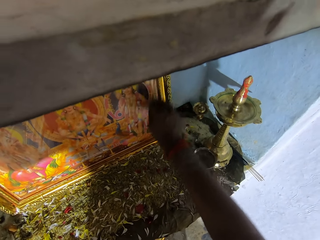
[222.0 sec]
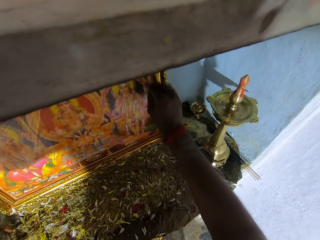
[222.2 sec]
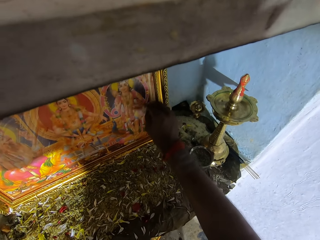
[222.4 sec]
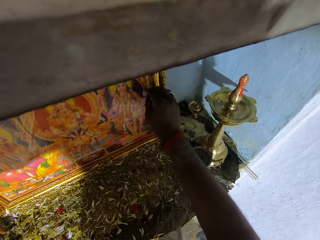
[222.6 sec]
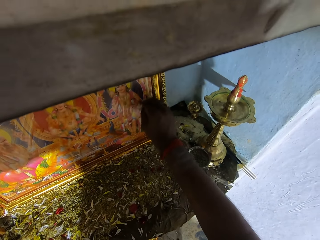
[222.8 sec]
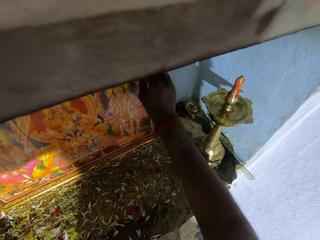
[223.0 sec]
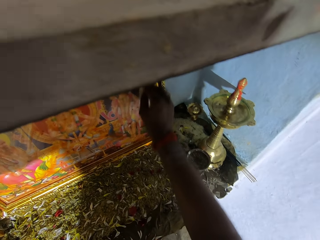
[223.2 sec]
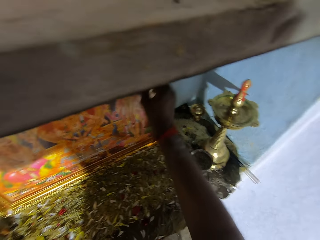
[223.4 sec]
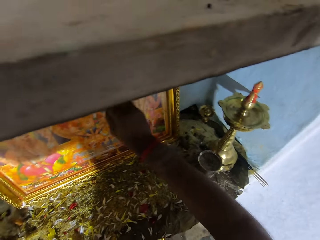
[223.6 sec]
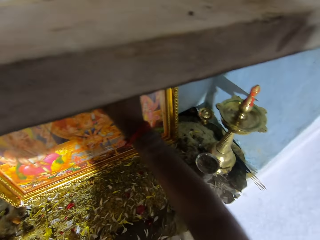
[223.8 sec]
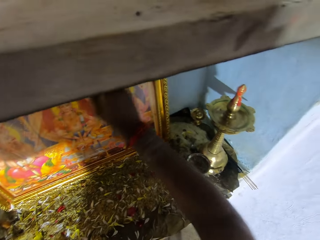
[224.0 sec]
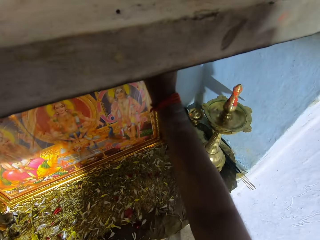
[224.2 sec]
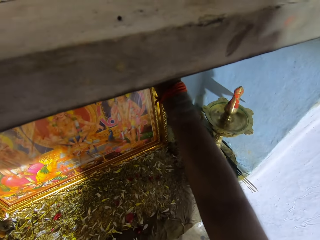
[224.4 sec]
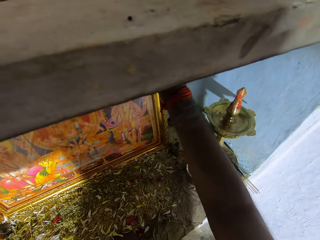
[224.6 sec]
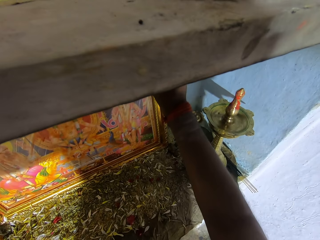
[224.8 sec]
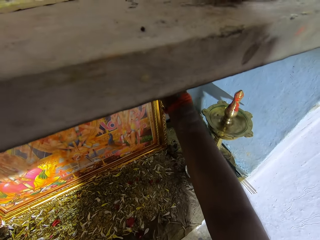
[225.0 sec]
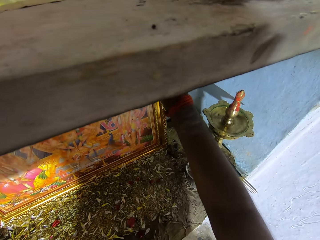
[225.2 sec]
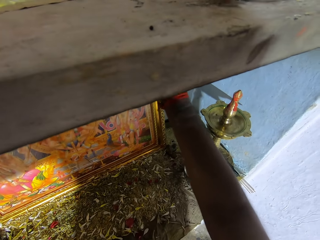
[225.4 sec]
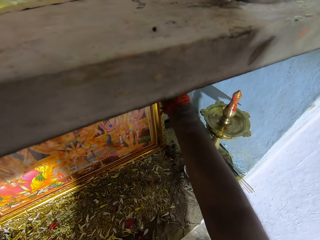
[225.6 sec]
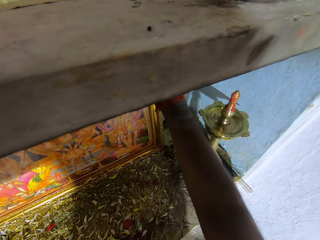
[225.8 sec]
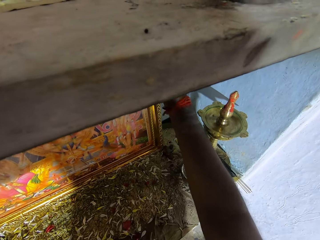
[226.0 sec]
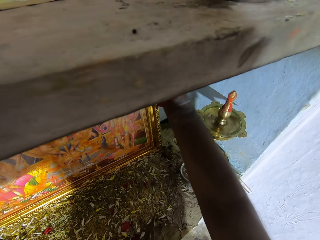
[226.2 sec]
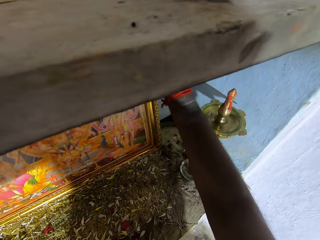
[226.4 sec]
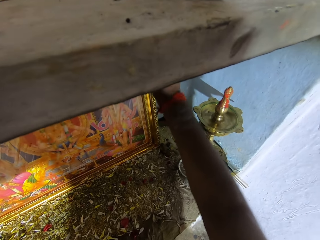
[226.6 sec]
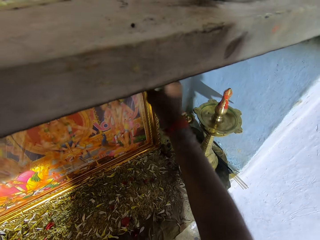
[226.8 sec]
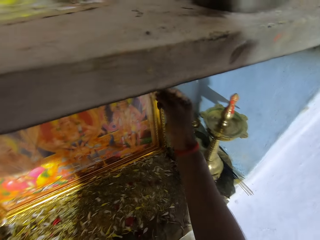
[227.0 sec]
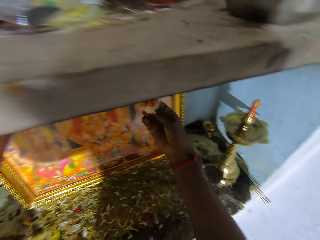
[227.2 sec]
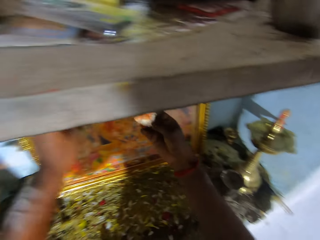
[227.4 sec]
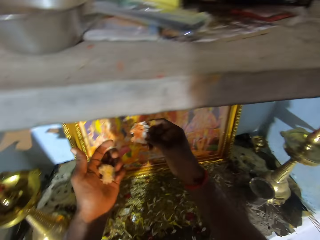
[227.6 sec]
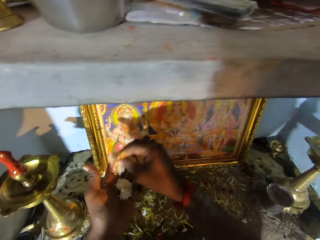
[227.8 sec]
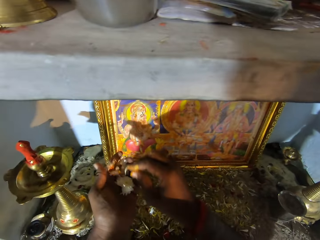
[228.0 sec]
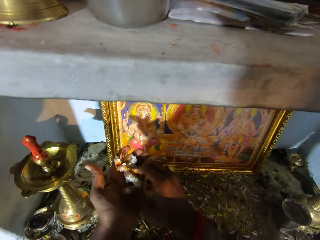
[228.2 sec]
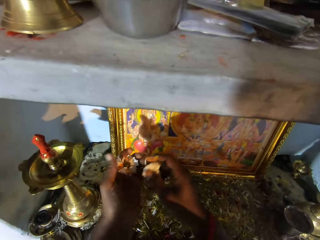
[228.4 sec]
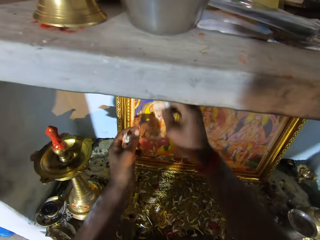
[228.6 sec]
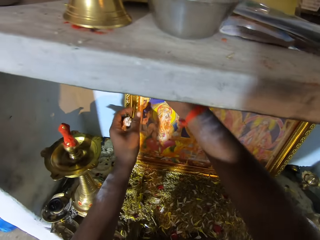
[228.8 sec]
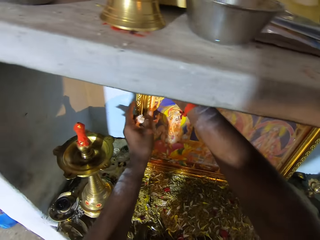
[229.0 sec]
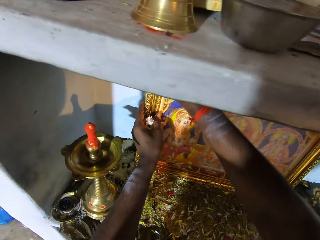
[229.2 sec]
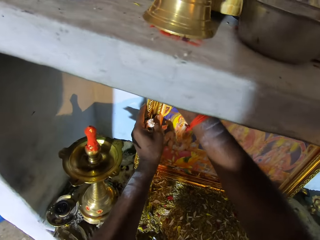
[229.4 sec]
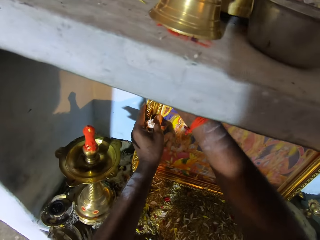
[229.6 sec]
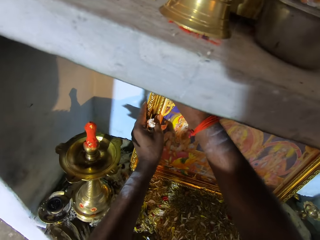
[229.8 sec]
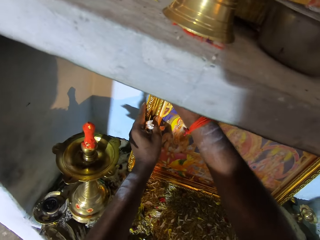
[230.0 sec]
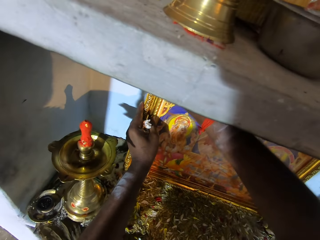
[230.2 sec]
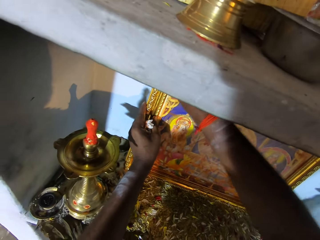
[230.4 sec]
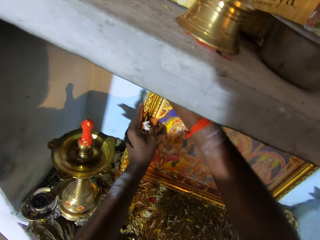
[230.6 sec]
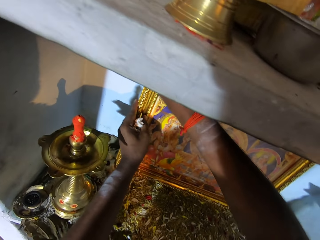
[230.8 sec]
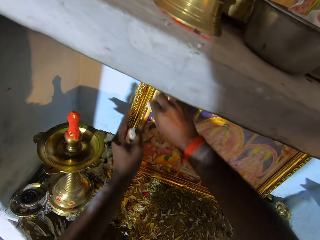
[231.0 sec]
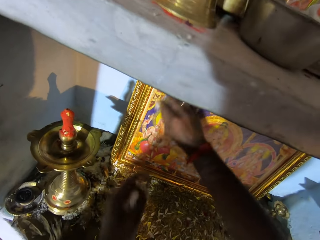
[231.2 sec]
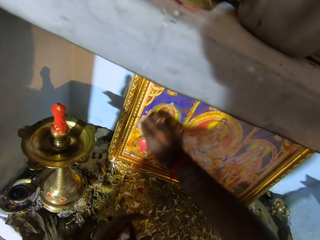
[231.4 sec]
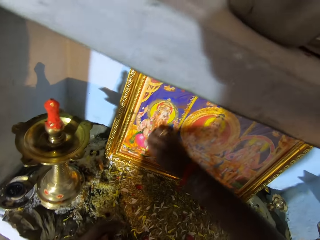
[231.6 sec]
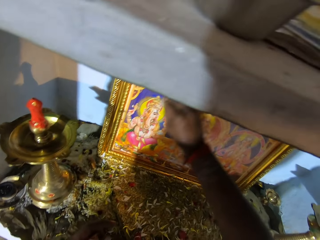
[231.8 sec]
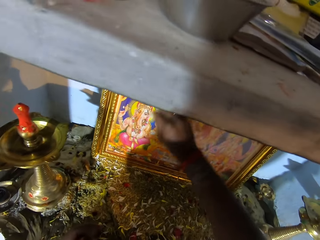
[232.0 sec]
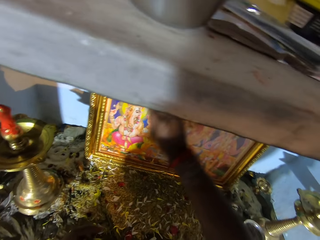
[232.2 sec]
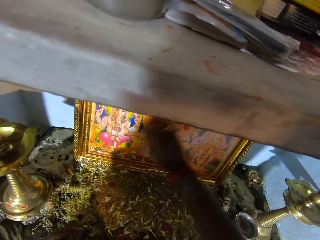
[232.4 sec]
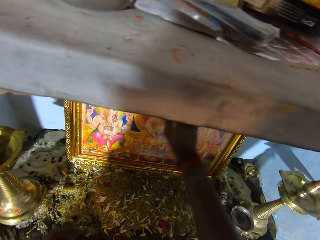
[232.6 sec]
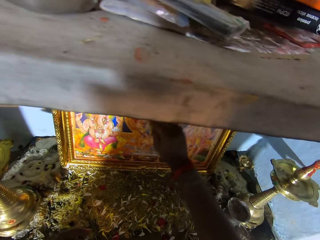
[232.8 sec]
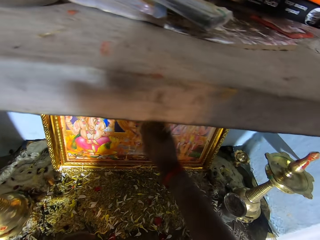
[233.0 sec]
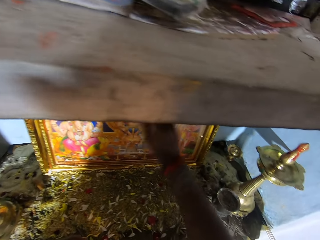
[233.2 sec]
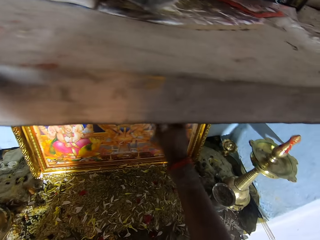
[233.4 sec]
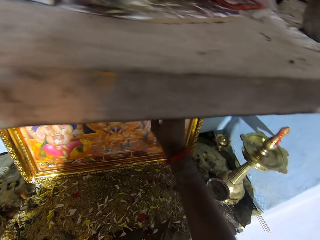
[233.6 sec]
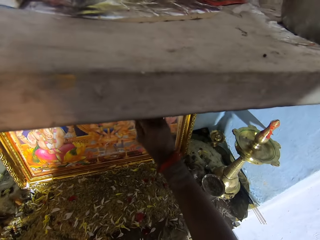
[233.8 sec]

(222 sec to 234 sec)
The camera wearer puts a flower on the other hand. They pick a flower with the other hand. They hold the flower with the other hand. They wipe a frame picture with the flower.

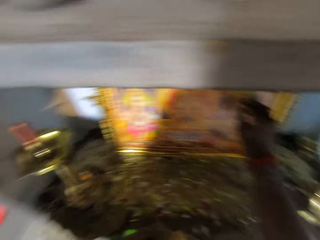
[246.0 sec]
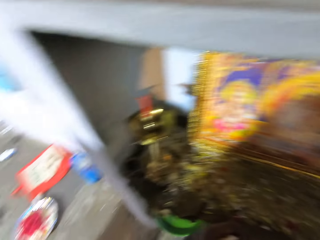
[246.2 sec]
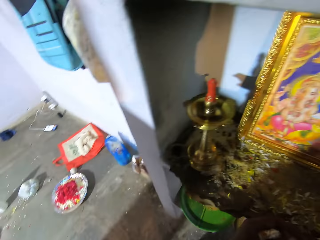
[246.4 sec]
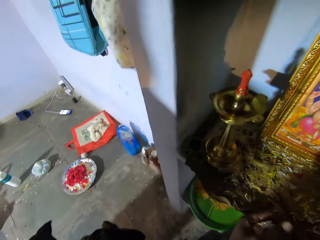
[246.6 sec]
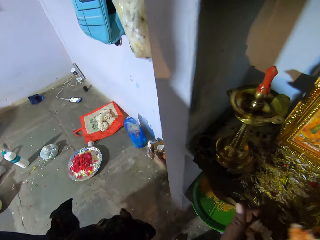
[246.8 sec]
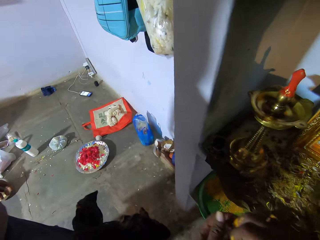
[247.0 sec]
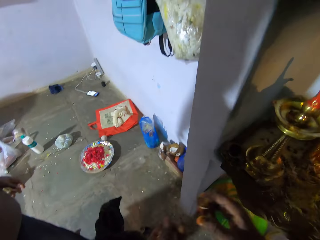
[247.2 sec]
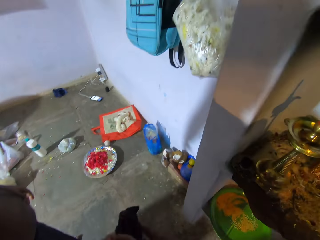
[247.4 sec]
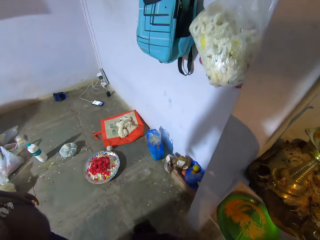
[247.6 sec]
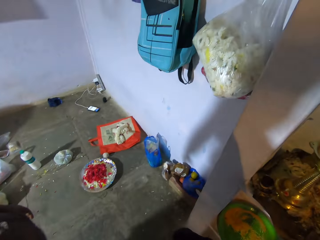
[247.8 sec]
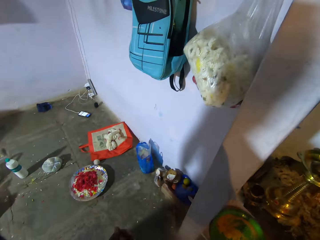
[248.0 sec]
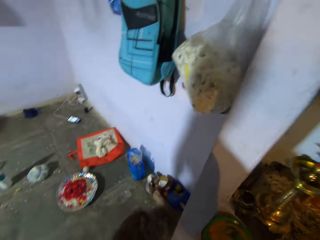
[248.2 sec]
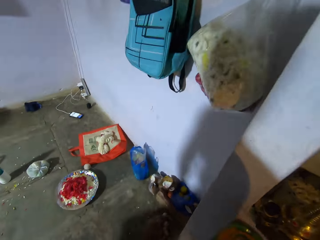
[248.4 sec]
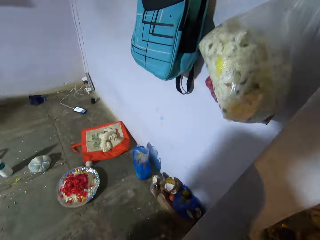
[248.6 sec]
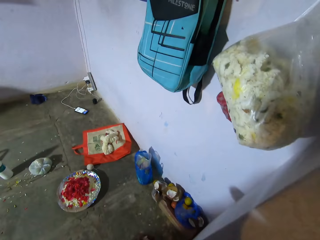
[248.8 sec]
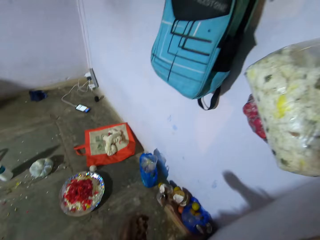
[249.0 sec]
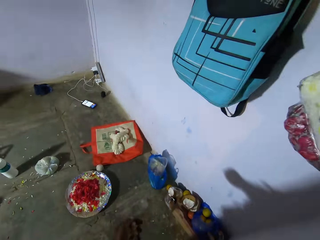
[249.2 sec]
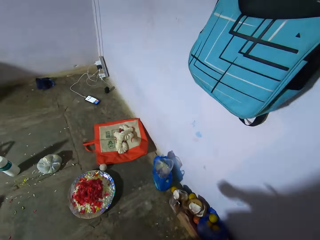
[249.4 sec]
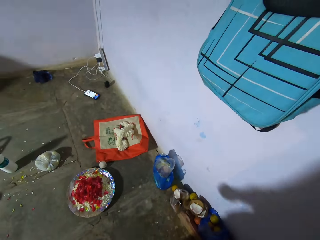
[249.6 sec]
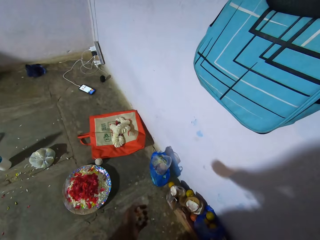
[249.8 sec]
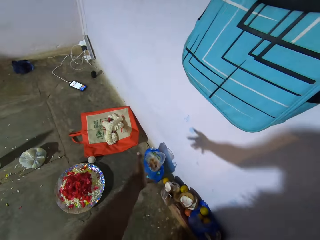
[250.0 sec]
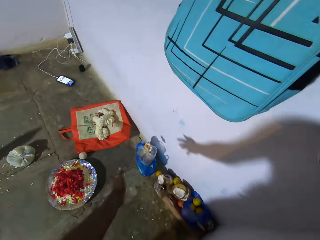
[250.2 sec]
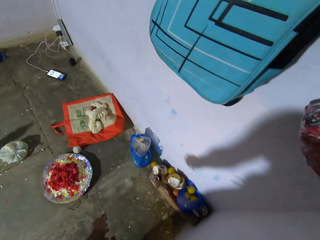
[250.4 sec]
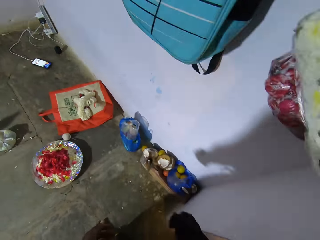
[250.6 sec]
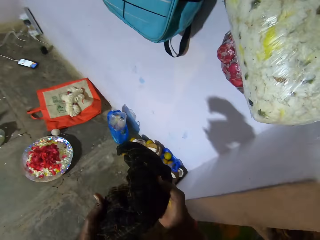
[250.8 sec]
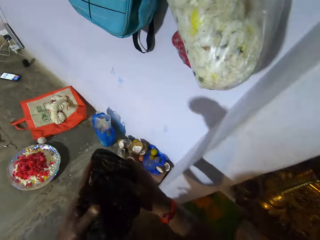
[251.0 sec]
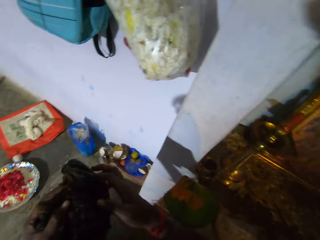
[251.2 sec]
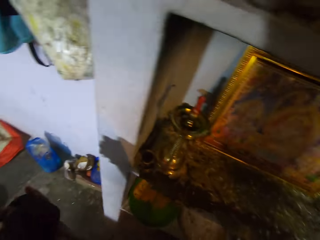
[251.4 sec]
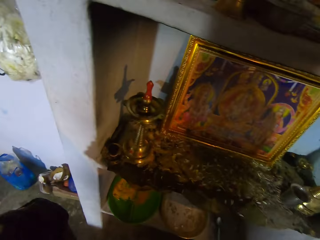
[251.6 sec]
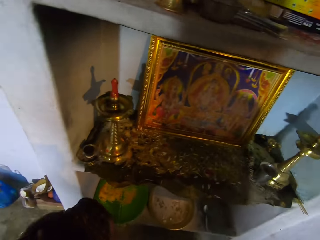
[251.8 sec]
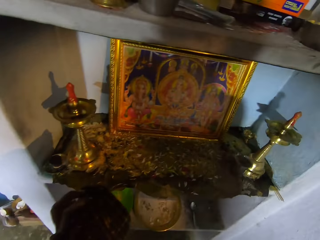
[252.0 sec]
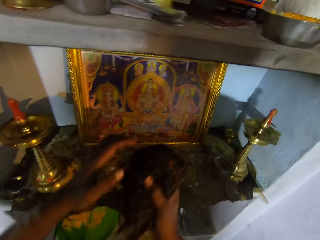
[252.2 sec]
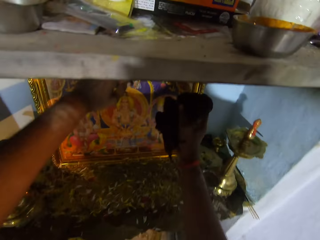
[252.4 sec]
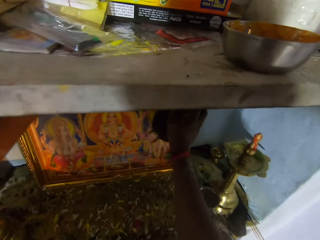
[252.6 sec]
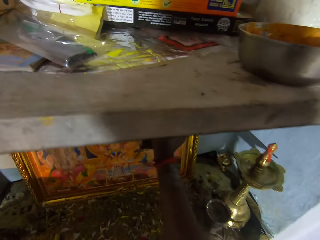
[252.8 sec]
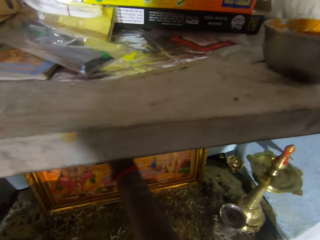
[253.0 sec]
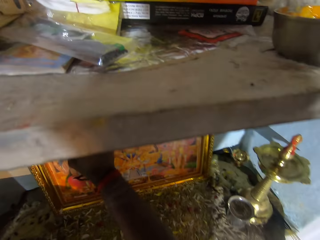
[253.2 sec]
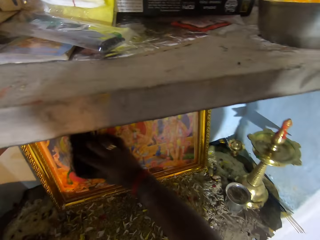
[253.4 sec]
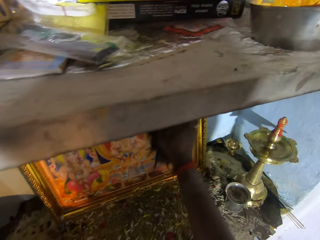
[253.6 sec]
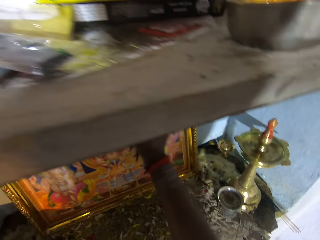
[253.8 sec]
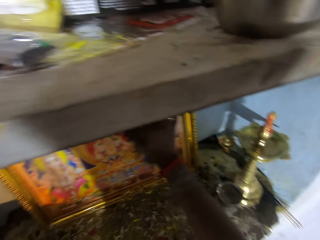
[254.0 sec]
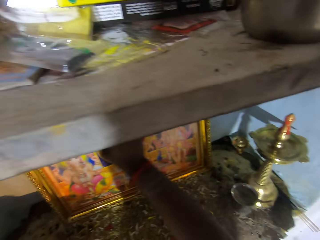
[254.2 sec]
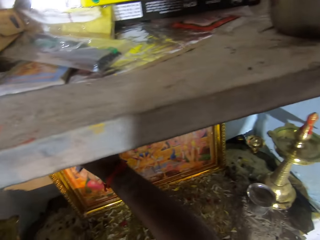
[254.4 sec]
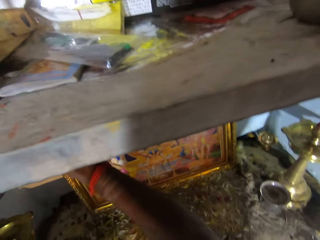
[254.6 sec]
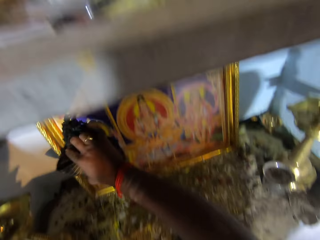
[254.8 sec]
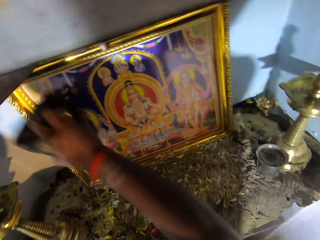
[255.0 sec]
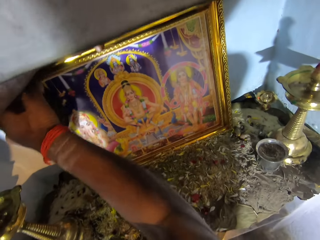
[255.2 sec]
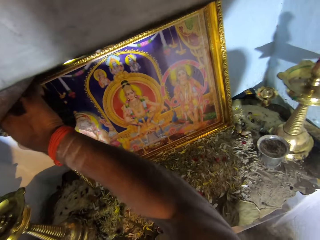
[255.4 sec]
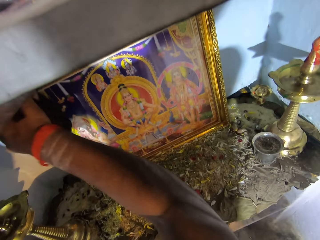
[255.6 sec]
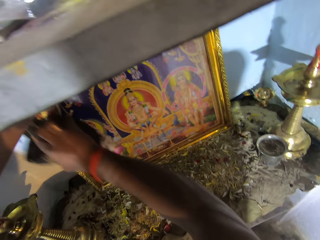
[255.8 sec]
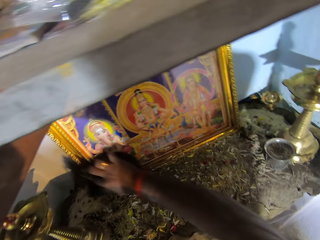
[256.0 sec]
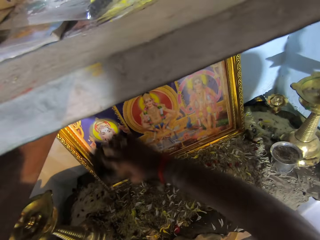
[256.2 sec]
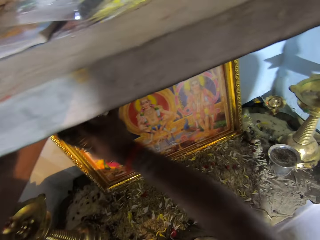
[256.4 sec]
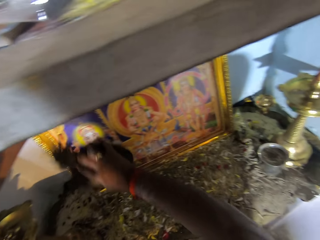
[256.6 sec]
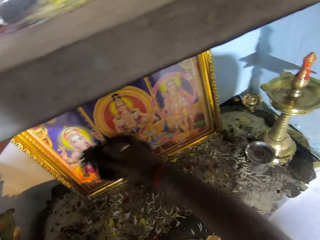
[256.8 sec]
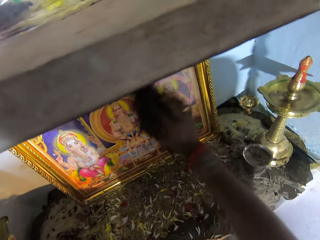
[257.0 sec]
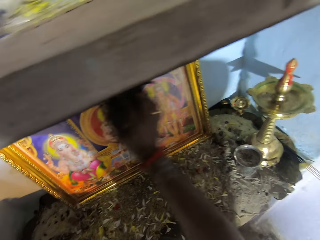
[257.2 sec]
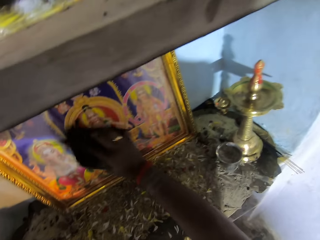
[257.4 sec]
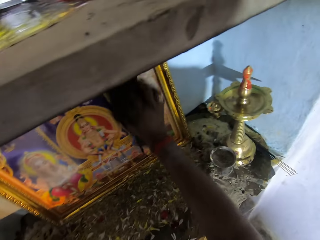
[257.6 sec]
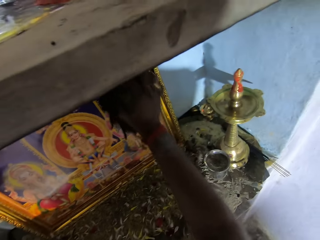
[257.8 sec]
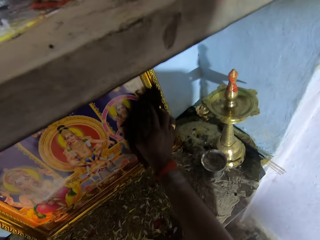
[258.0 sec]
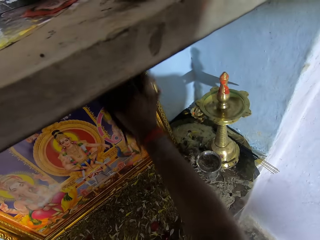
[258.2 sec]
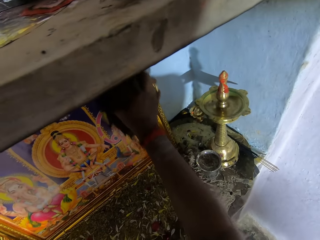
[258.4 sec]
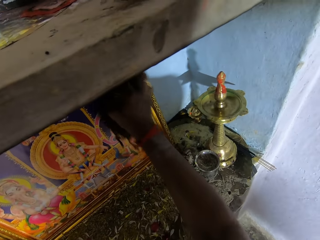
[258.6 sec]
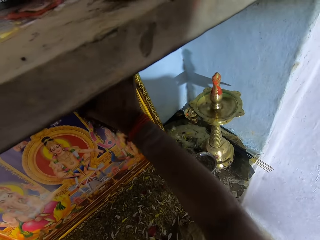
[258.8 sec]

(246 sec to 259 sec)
The camera wearer looks around. A man stands close to the camera wearer. The camera wearer picks up a cloth. They throw flowers in paper. They hold the cloth and move around. They wipe a frame picture with the cloth.
